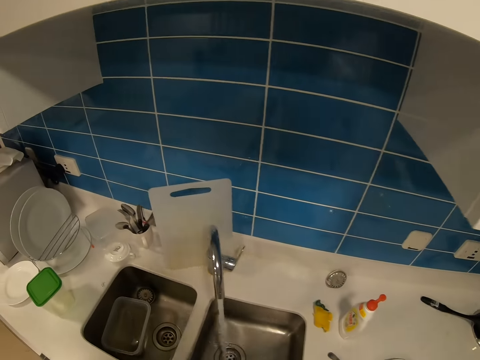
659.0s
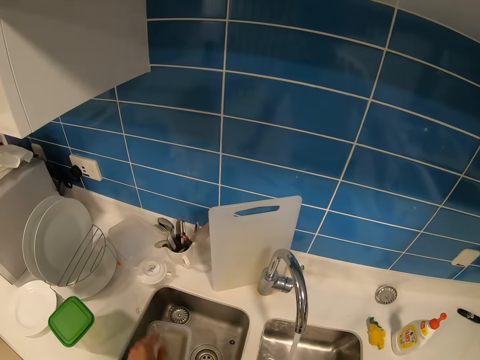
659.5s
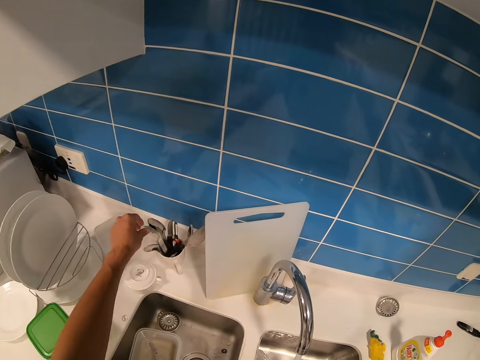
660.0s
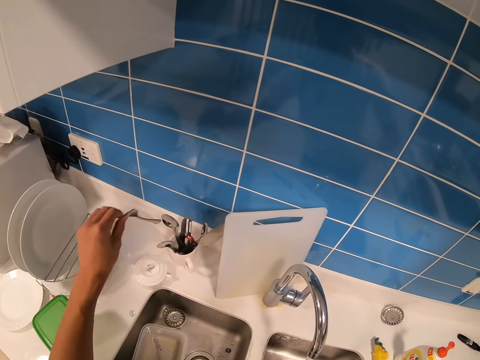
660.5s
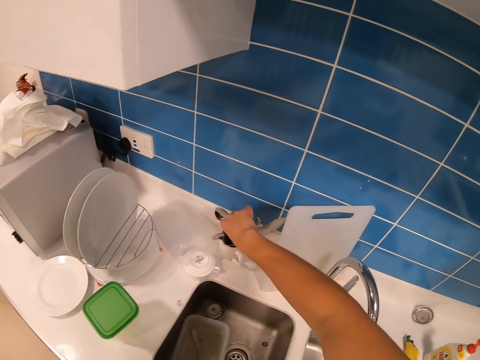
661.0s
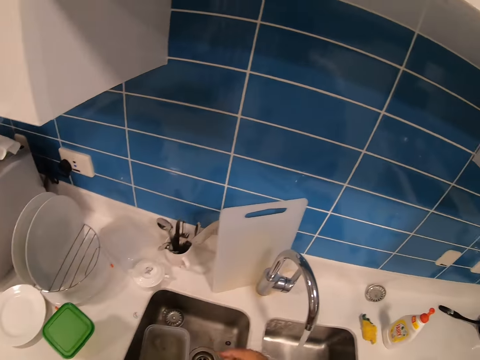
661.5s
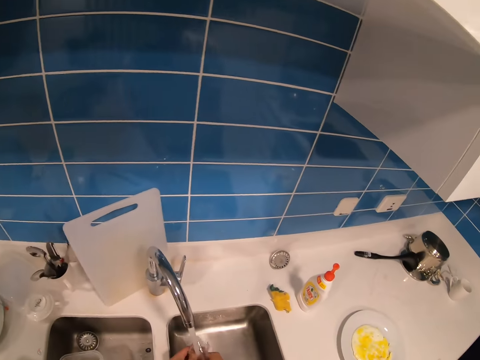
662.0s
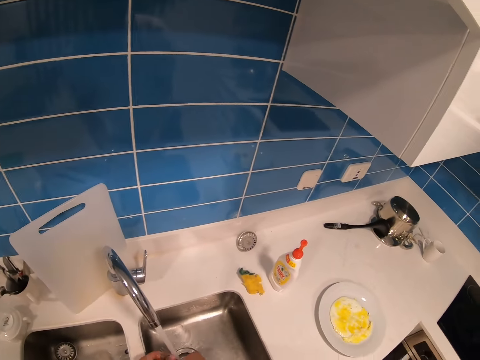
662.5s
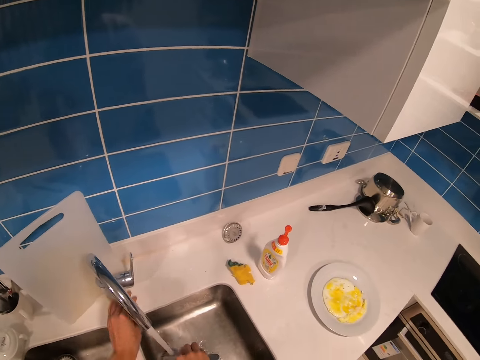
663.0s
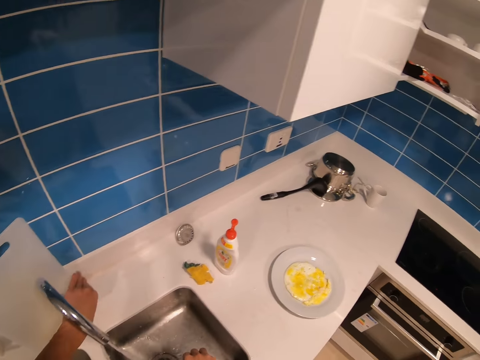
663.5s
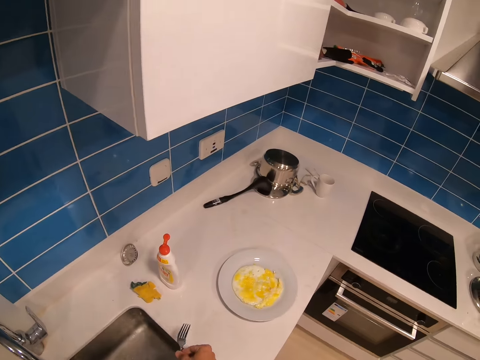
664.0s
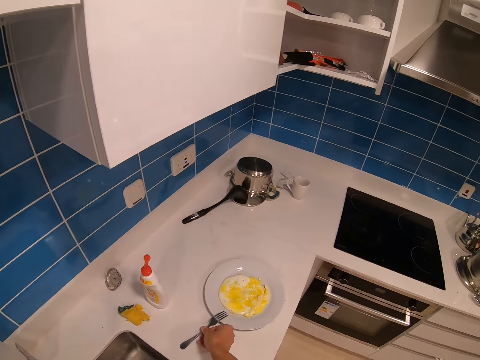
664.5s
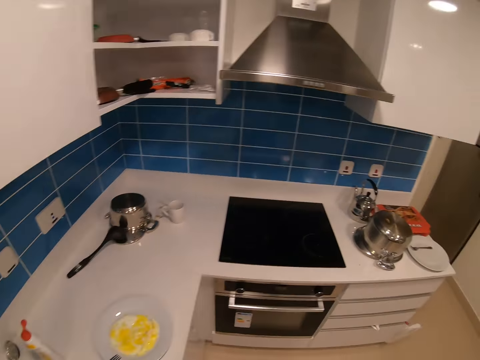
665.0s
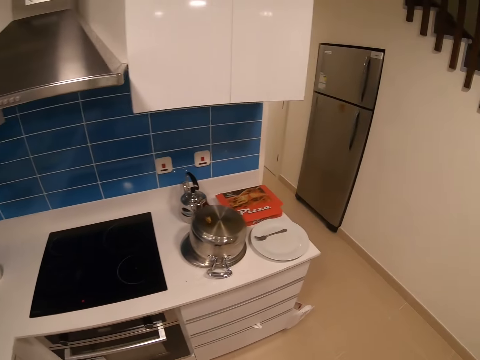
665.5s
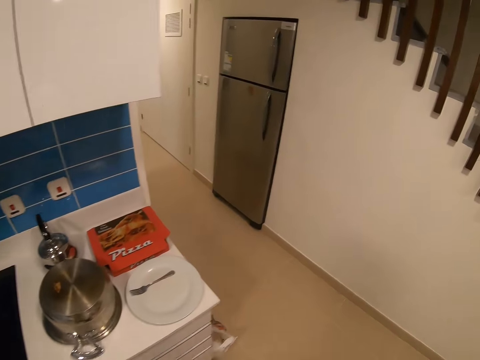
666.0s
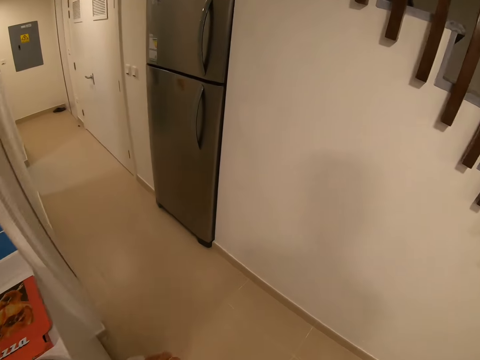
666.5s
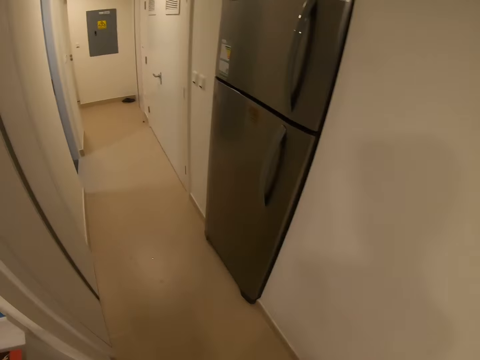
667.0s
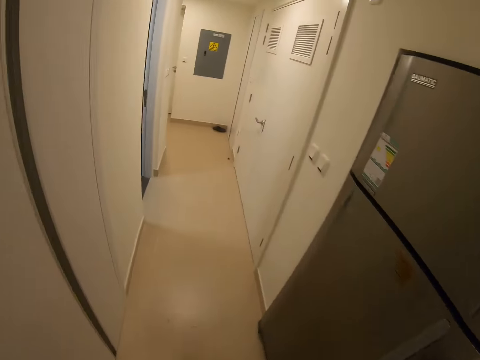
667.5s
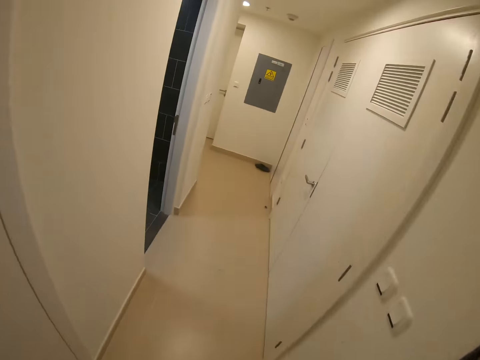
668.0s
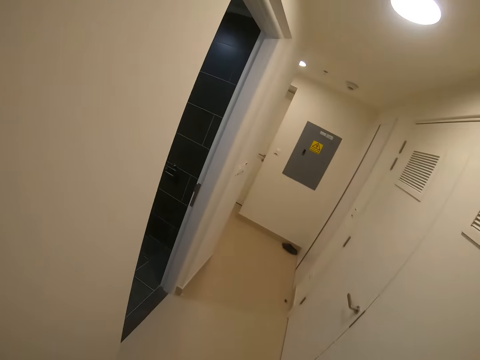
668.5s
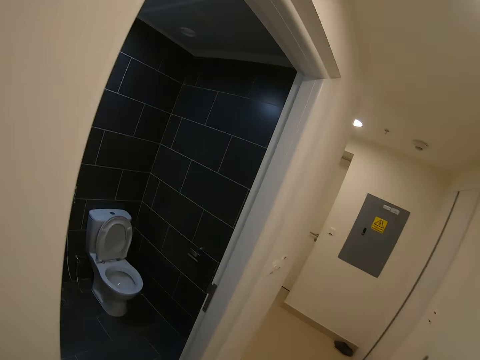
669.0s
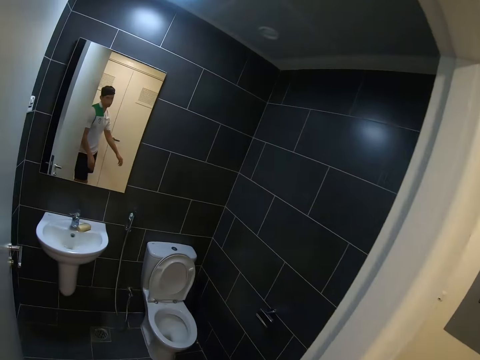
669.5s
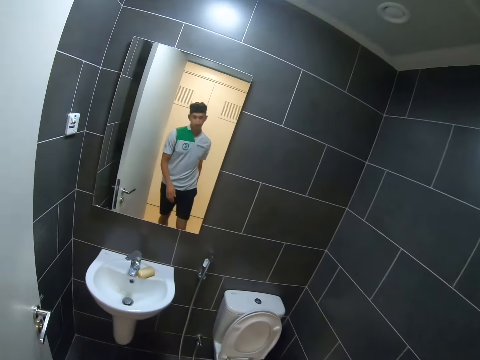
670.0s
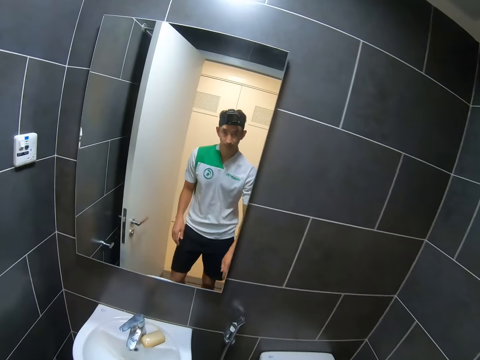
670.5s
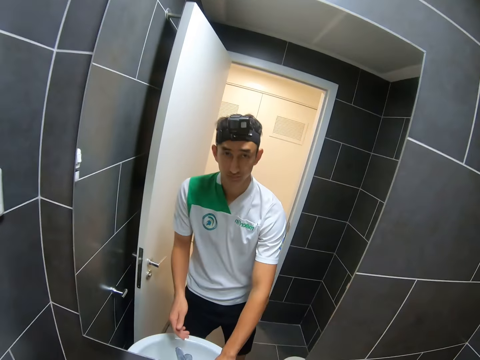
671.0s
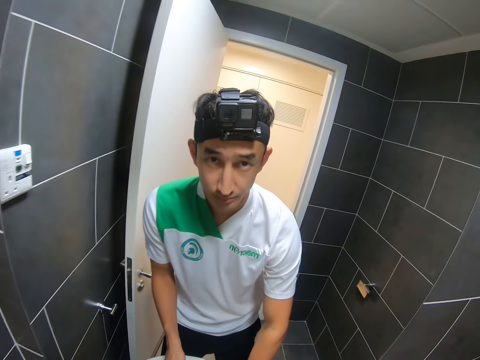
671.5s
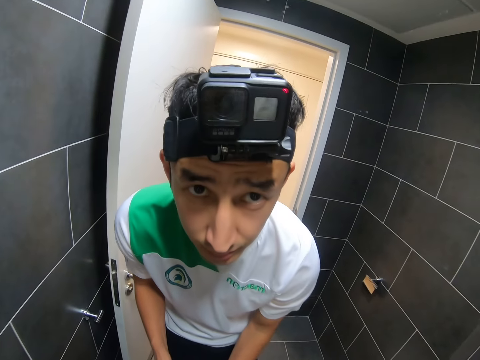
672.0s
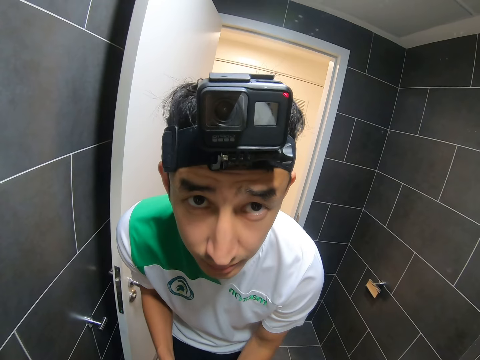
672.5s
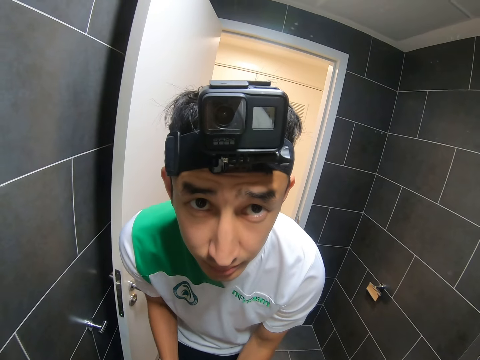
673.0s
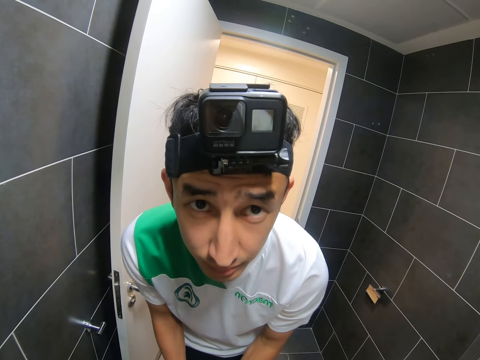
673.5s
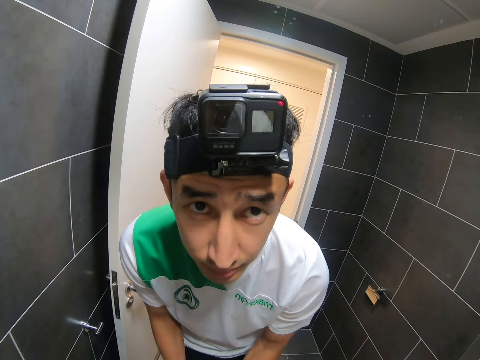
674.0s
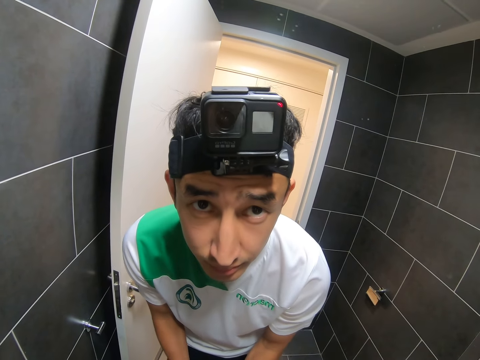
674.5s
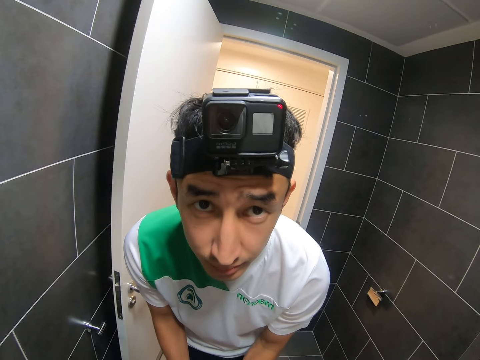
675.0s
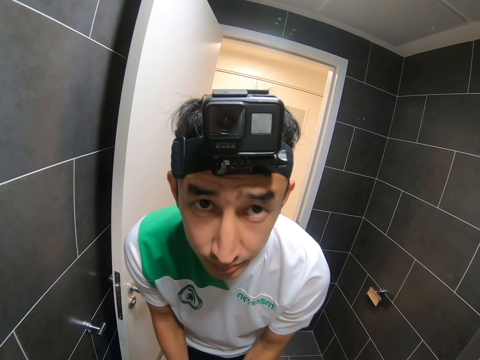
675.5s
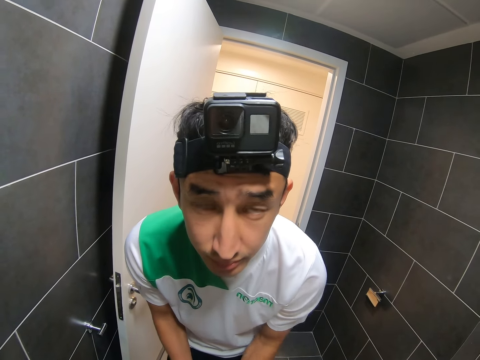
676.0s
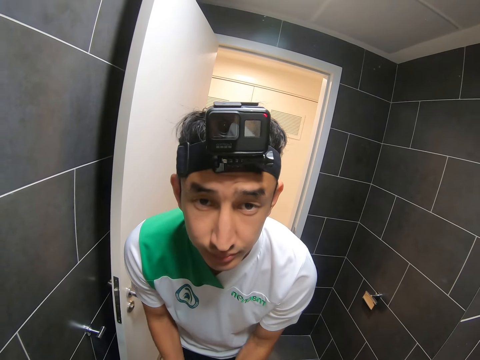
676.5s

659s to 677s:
The camera wearer picks a spoon from the utensils holder. They pick a spoon again. They put a fork in the utensils holder. They clean the spoon. They turn off the tap. They put the fork at the side of the plate. They walk towards the washroom. They turn on the tap. They look at themselves in the mirror. They wash the hand.

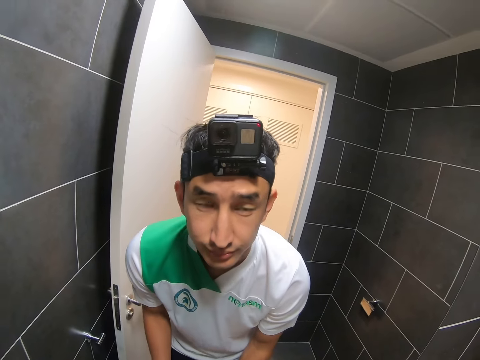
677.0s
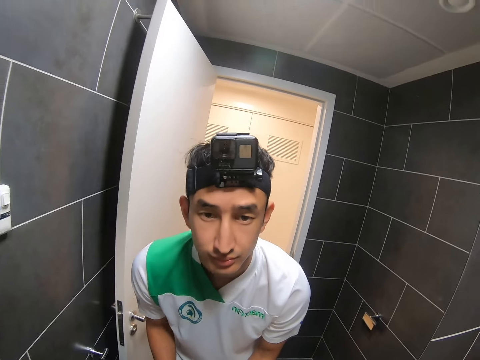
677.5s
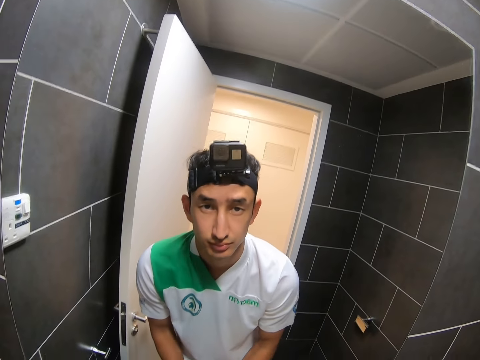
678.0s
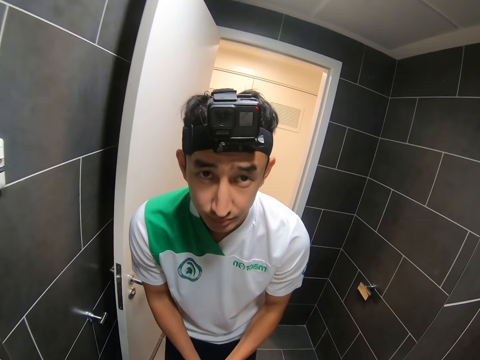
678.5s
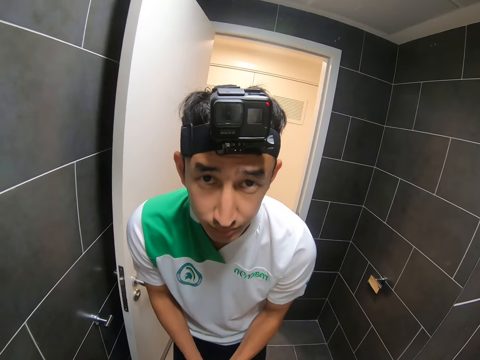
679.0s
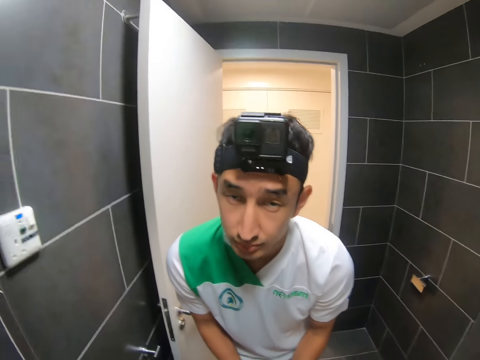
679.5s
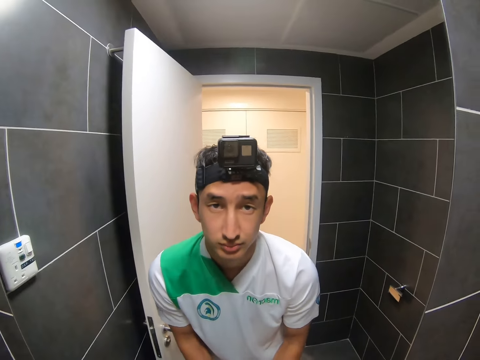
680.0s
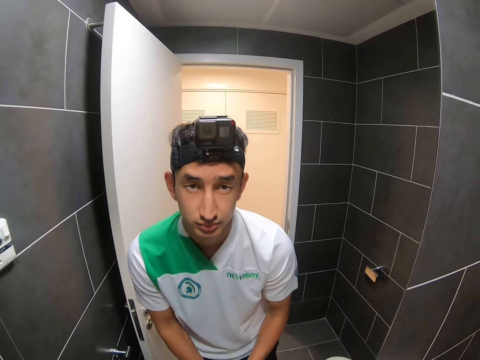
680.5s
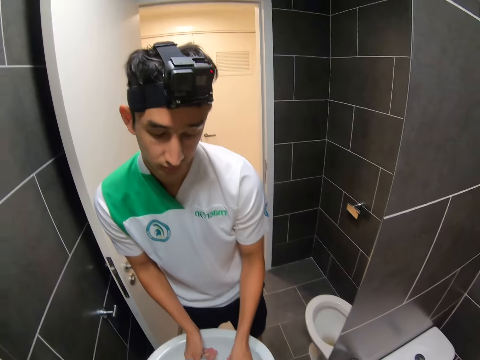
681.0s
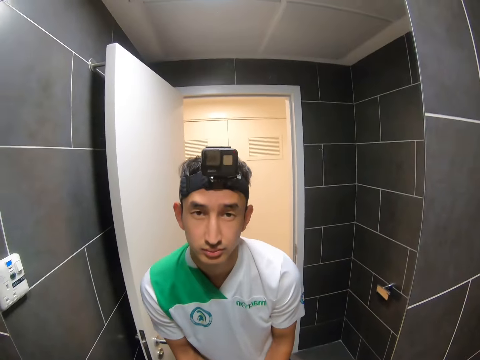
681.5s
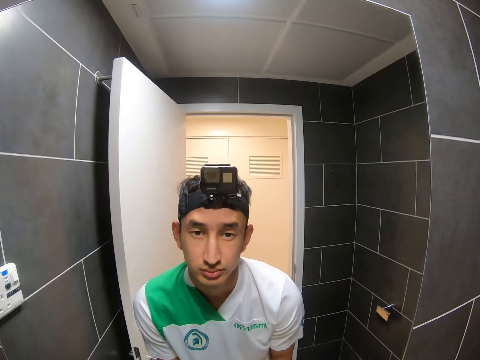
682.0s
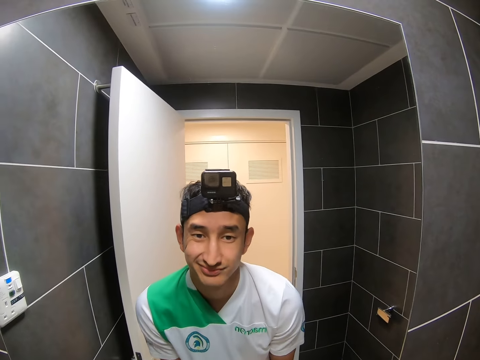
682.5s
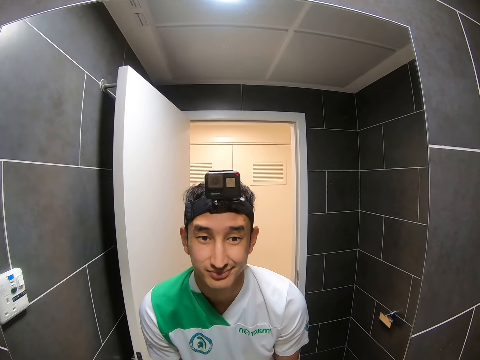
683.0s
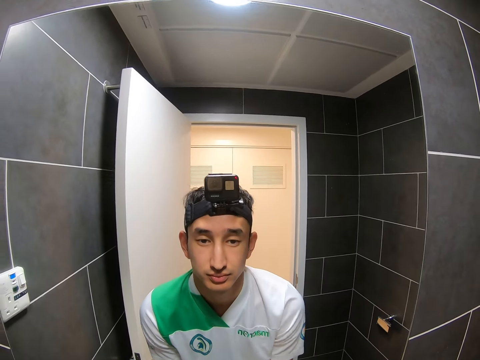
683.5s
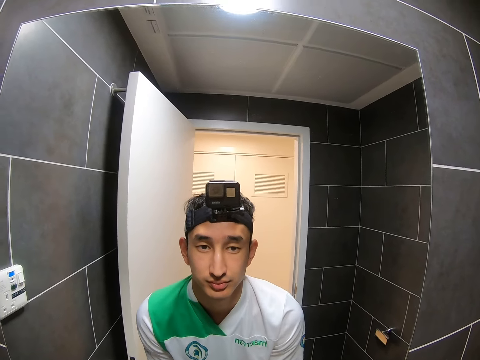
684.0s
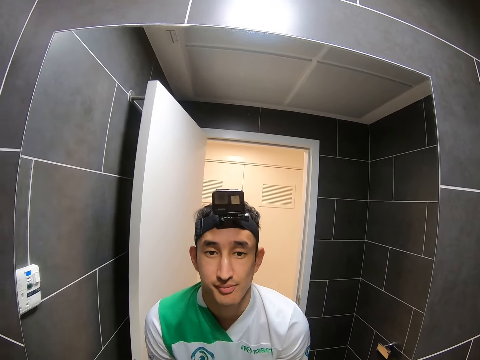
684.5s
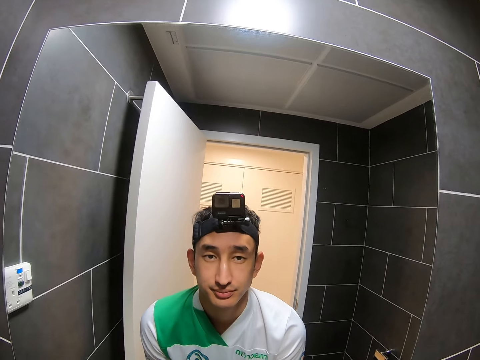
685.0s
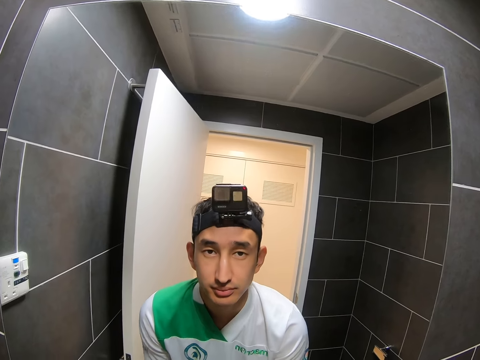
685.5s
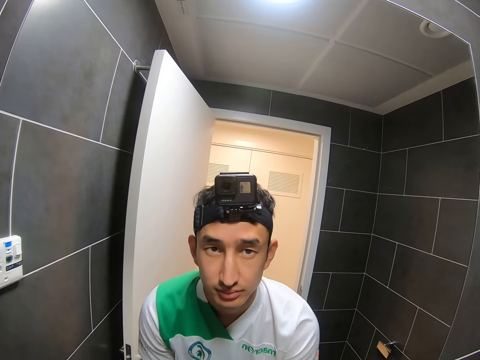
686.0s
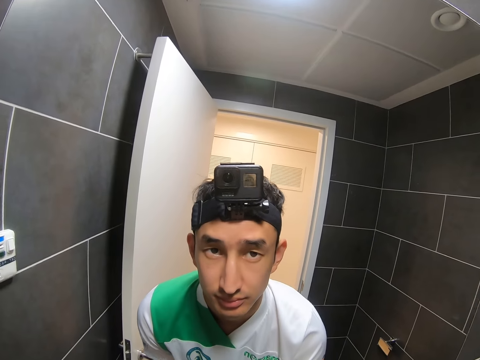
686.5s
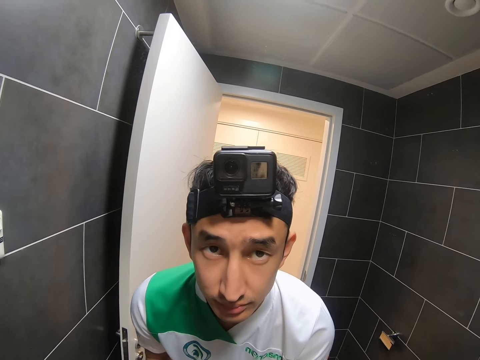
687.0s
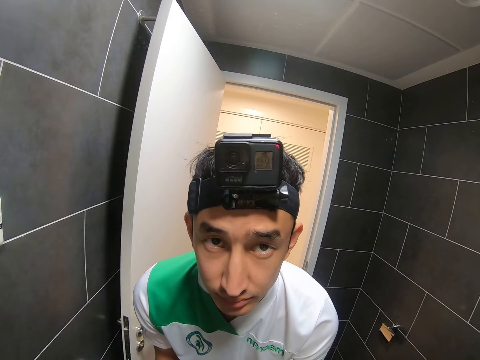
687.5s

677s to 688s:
The camera wearer washes the hands. They look at the camera in the mirror.
